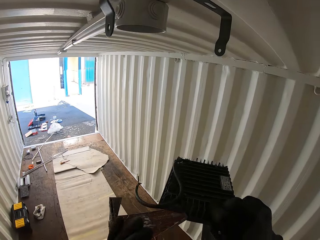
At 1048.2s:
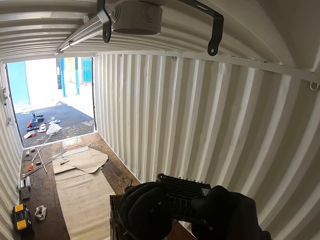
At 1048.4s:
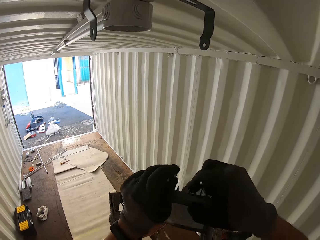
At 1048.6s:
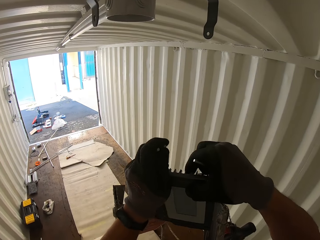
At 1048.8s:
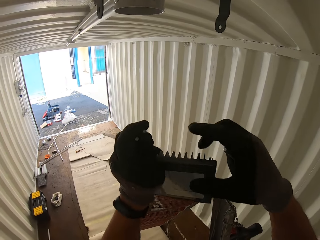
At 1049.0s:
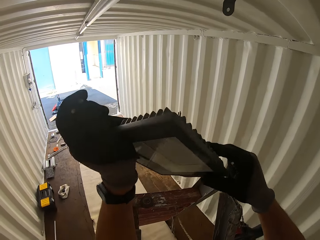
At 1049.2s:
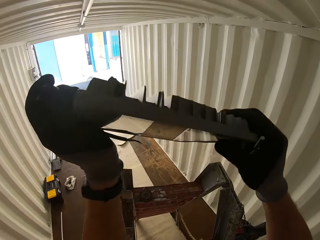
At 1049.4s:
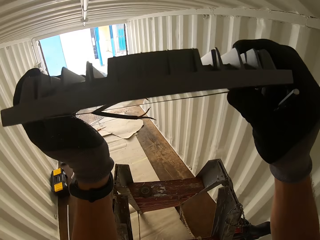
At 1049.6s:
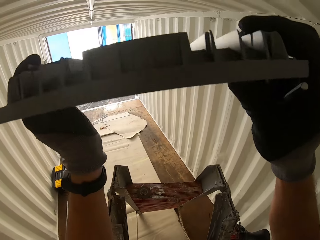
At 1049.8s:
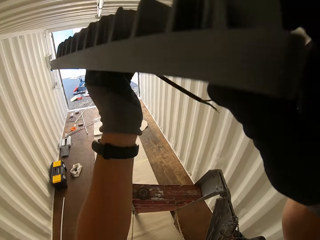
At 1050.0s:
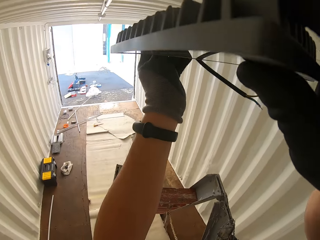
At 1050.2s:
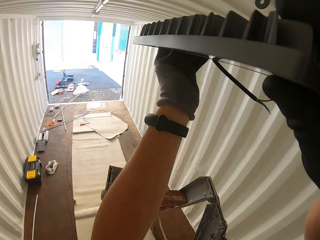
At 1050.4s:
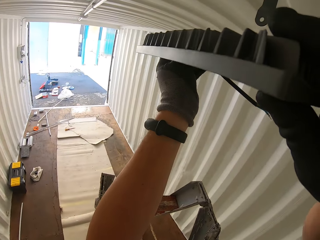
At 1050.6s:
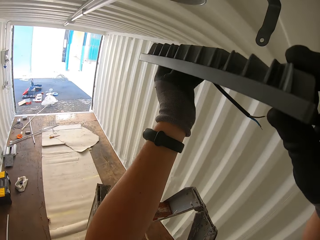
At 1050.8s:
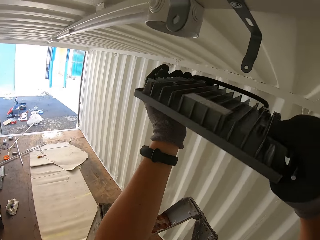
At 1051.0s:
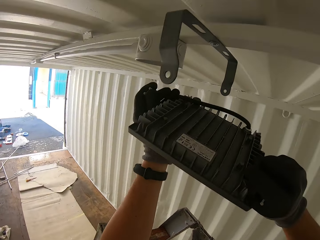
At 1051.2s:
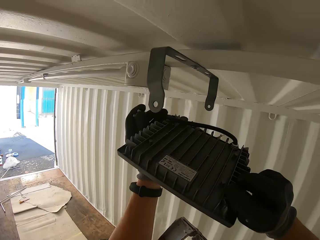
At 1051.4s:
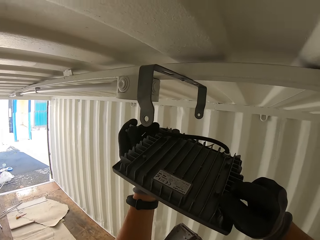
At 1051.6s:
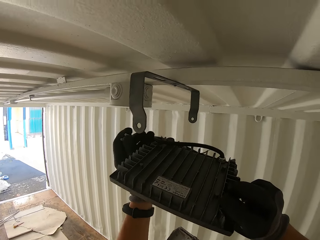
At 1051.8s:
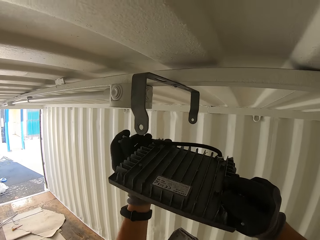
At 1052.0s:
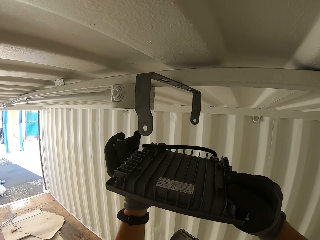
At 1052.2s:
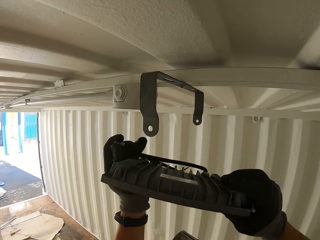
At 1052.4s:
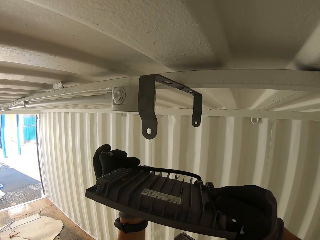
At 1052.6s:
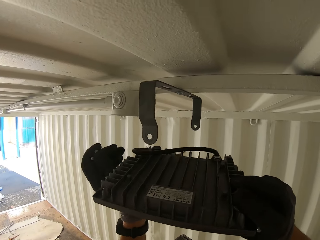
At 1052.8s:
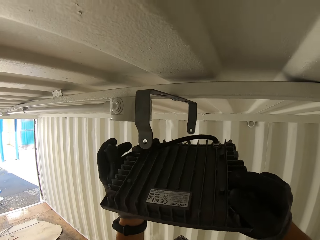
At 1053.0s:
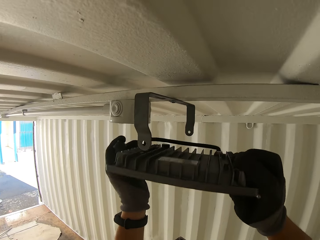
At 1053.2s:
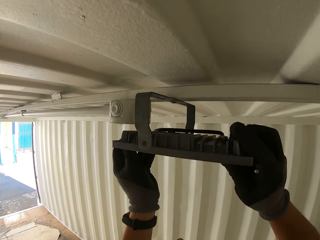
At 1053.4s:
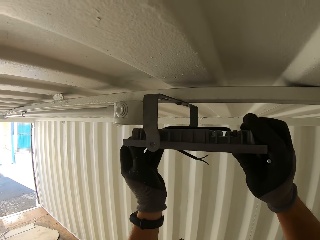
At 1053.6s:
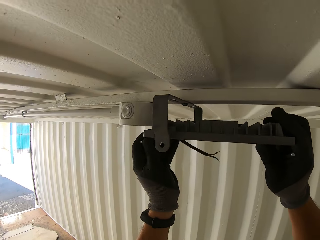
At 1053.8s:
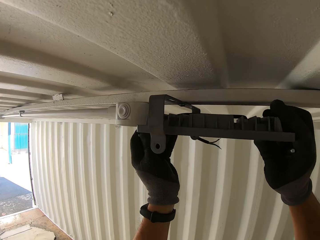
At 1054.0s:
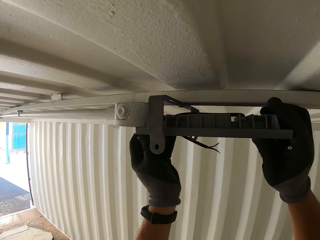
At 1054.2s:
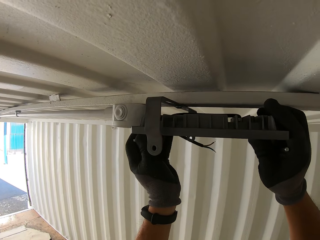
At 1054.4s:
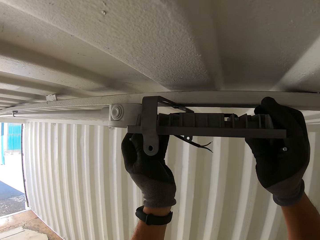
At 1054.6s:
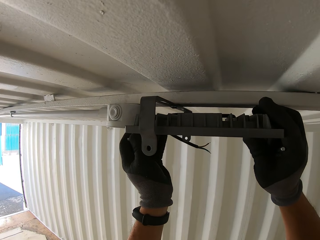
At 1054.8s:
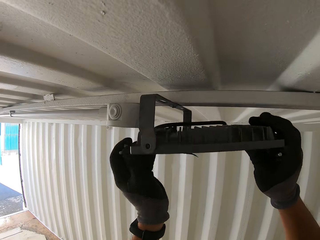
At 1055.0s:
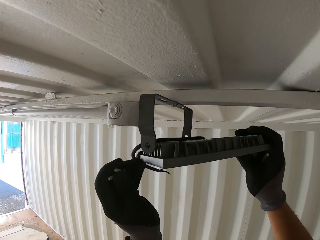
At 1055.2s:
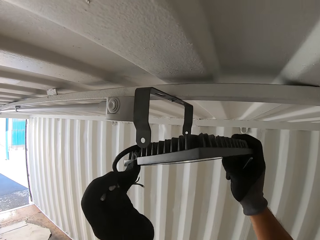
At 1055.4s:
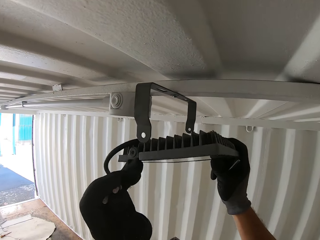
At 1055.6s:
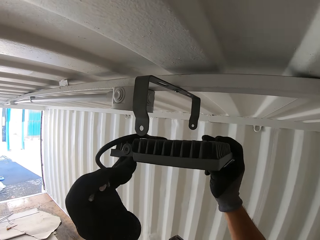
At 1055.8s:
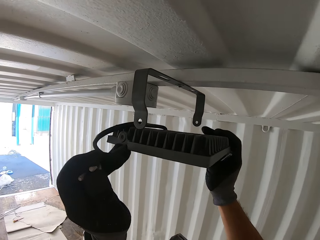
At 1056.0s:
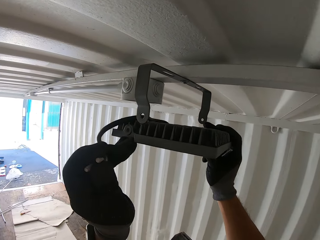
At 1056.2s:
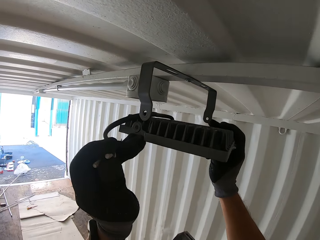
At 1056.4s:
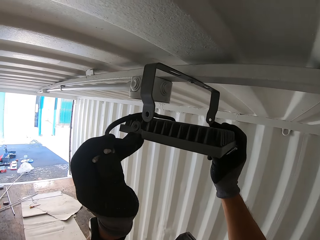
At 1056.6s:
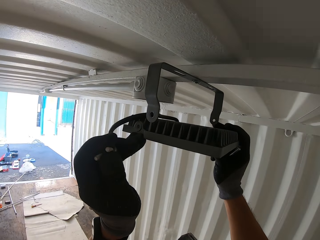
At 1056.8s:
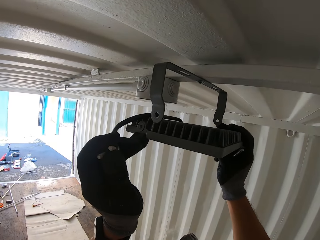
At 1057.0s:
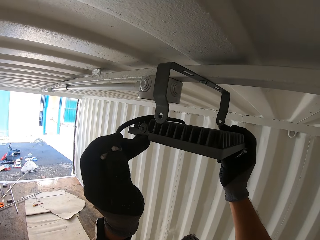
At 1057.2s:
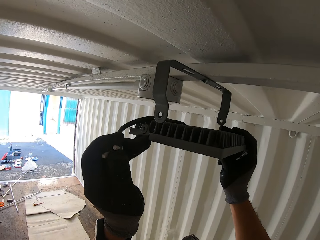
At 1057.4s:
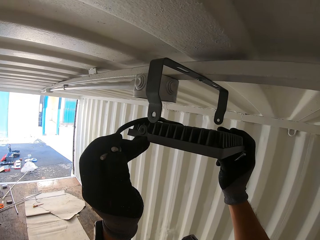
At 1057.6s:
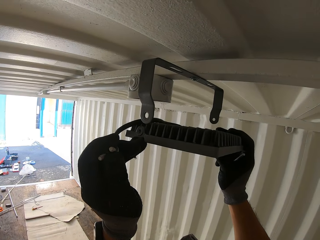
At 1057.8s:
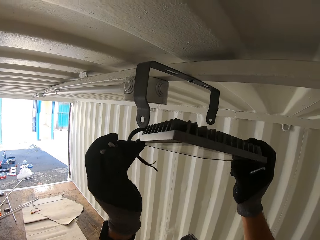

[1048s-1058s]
The camera wearer holds a panel light, an Allen key and screws. They hold the screws and the Allen key. They hold up the LED panel light to the holder. They check the light bulb. They fix the light bulb on the light holder. They check the light bulb.

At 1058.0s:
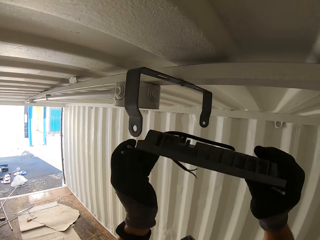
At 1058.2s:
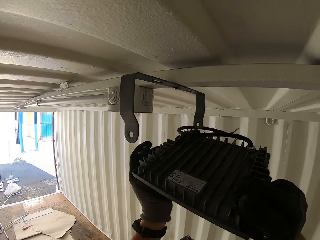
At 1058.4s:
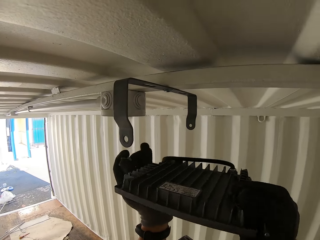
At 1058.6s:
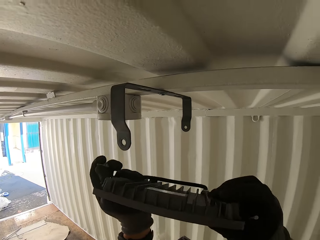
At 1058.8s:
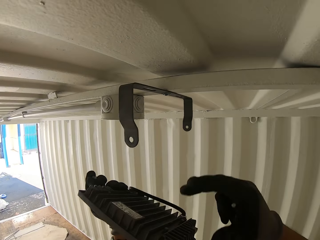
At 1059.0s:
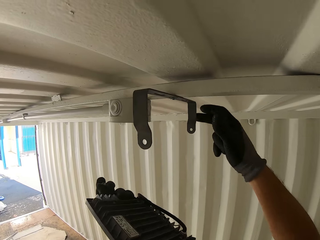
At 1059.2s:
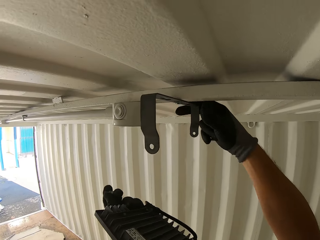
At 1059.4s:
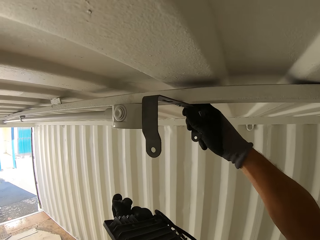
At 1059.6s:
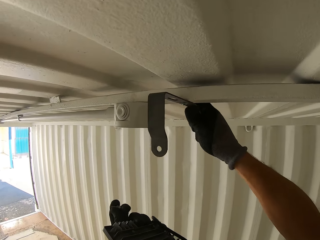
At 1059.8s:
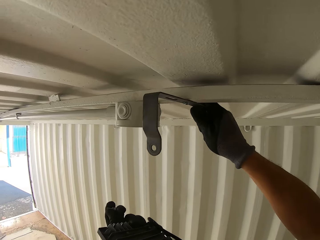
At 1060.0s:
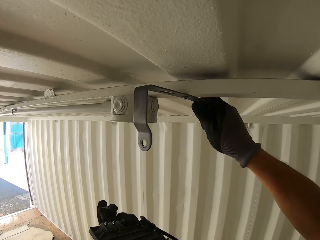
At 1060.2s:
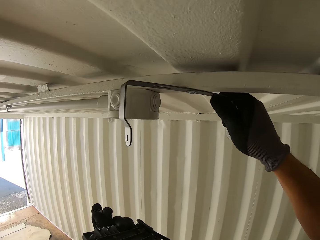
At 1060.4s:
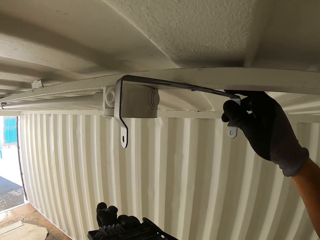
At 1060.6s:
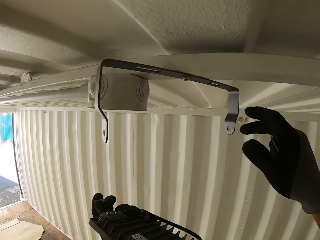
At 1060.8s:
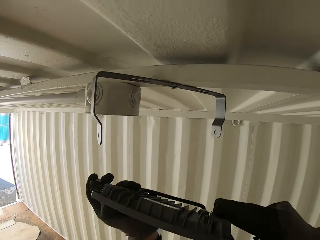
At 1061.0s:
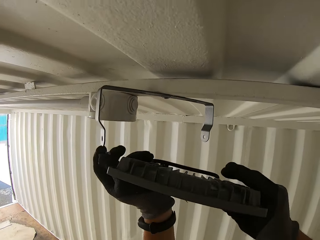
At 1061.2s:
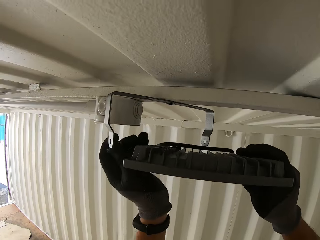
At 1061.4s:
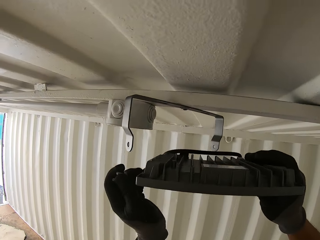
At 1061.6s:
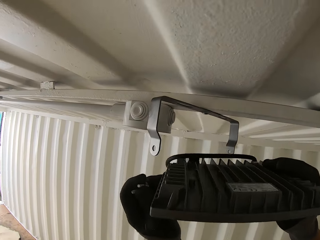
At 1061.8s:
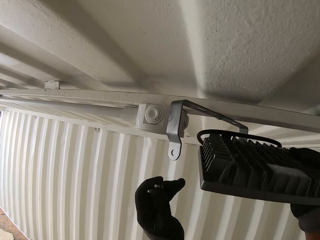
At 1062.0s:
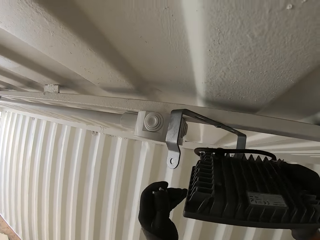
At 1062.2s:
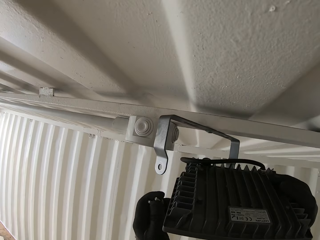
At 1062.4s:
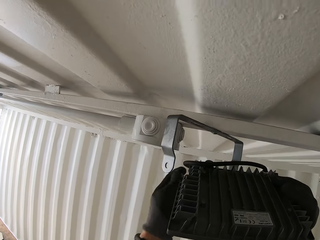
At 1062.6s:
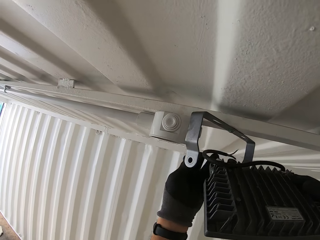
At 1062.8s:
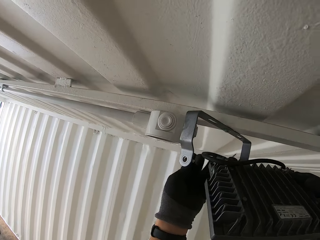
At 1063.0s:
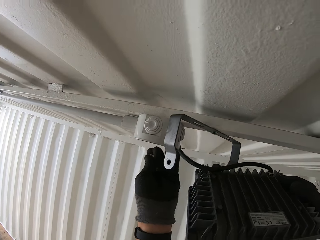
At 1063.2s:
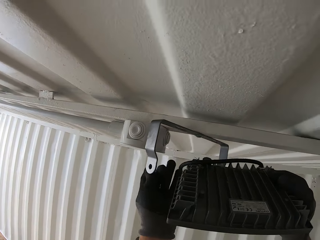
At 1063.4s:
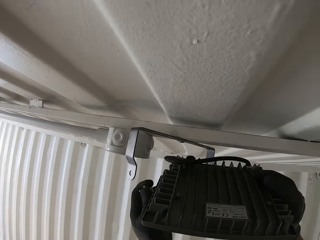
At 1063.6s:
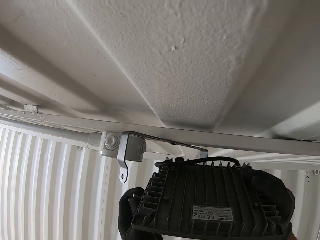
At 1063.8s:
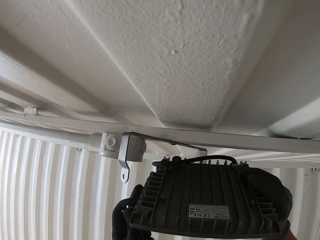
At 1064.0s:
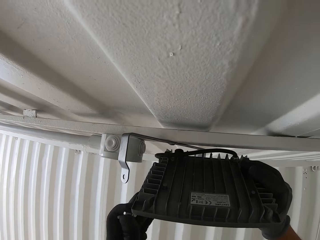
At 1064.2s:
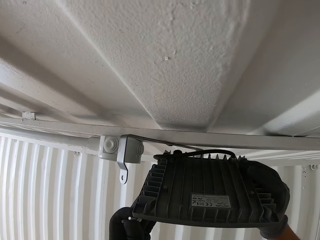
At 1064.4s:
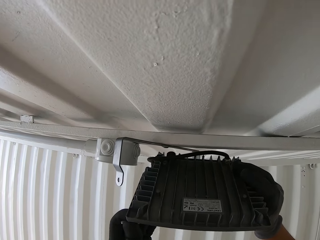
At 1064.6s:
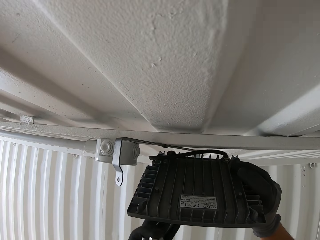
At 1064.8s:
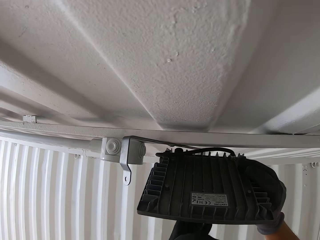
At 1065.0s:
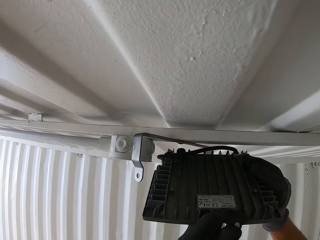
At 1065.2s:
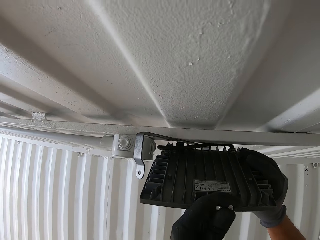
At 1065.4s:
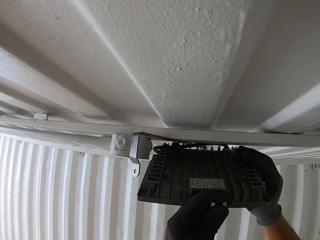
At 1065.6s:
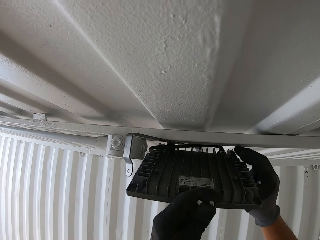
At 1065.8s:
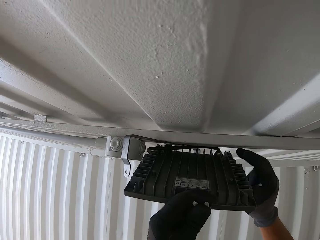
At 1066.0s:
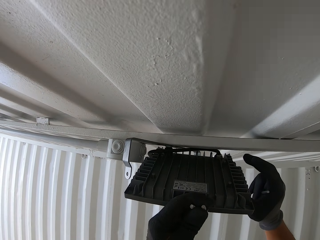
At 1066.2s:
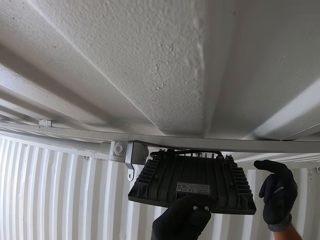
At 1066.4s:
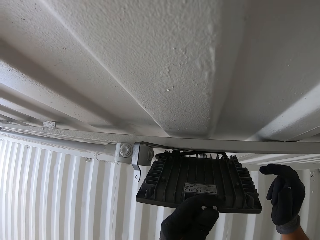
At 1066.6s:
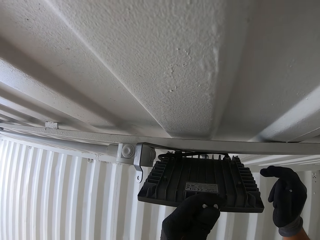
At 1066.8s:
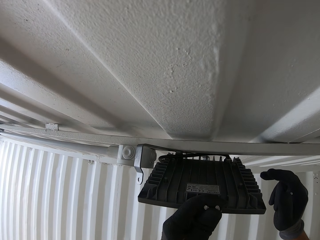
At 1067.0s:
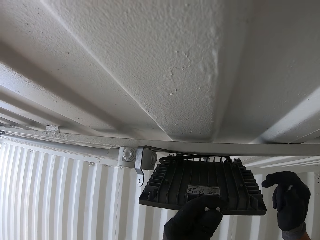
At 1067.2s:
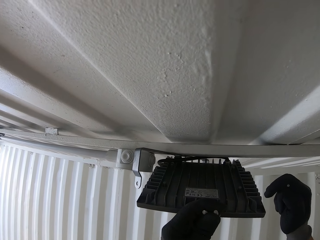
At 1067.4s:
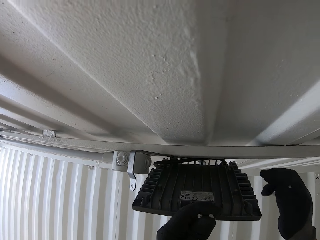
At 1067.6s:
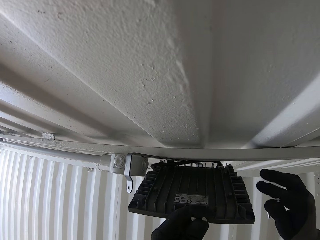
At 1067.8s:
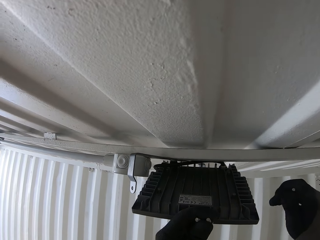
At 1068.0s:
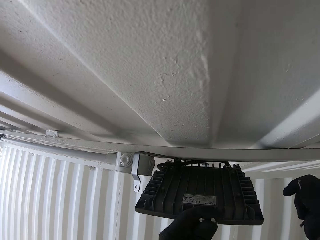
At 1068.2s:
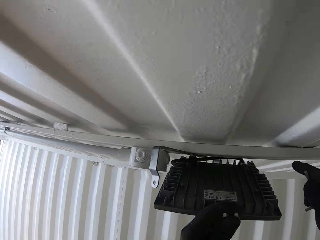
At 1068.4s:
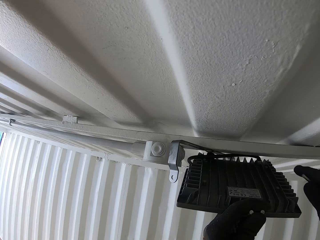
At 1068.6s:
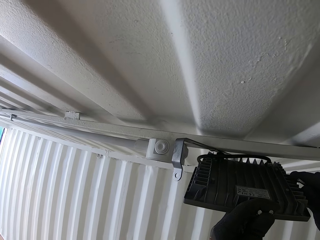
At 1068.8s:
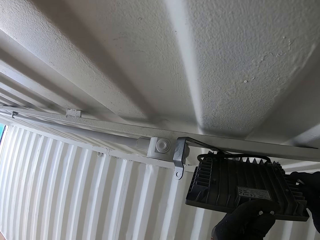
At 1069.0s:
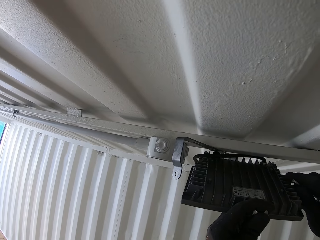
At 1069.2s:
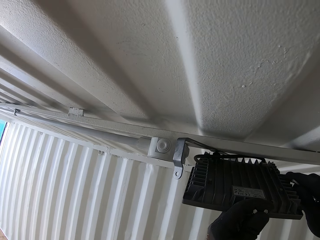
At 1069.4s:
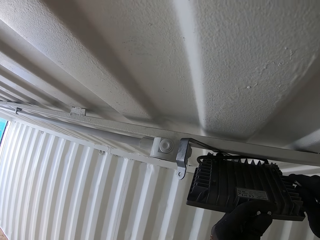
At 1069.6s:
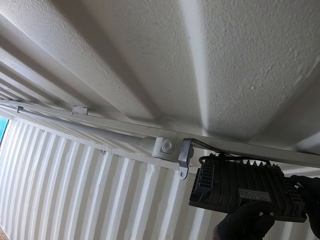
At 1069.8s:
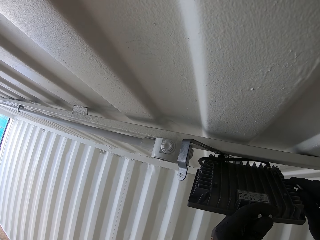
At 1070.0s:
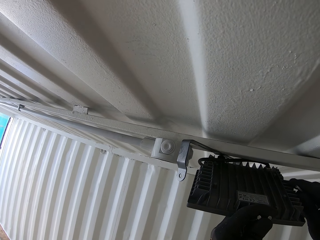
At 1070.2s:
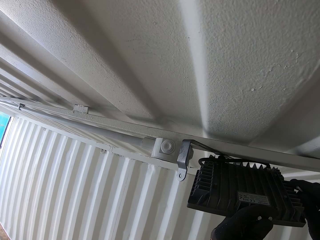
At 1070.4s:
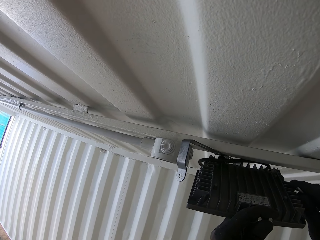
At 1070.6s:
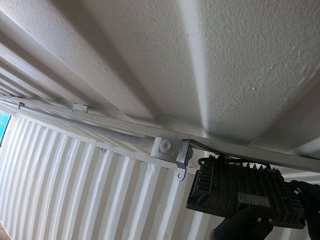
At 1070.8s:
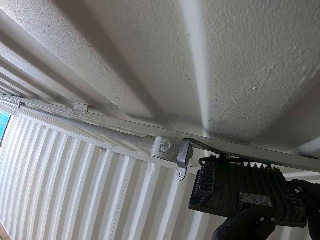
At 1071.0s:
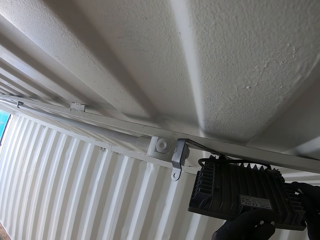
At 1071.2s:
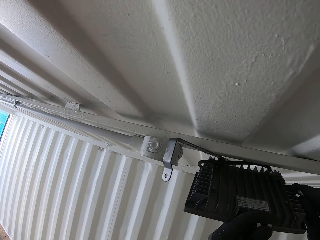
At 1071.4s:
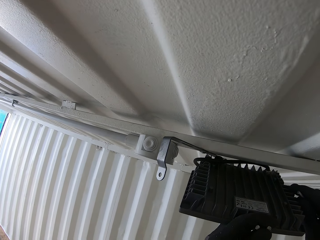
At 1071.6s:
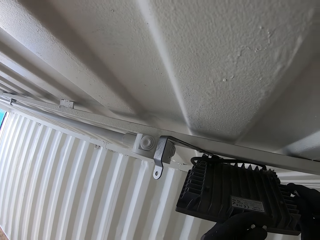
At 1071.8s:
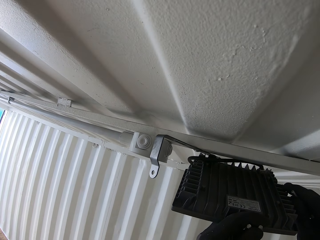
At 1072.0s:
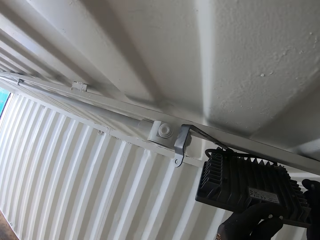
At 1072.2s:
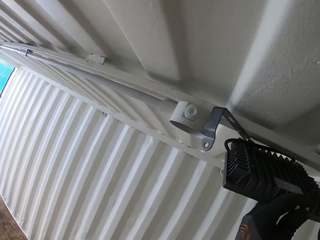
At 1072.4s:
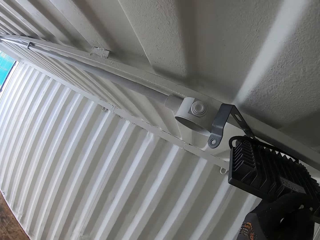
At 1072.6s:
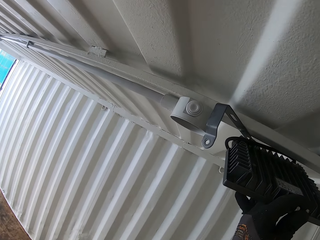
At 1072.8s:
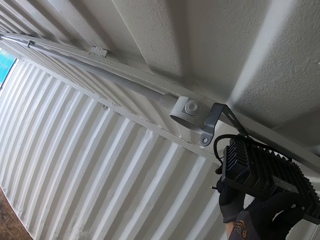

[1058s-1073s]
The camera wearer holds screws, an Allen key and a panel light. They adjust the light holder. They hold up the LED panel light to the holder. They hold the screws and the Allen key. They check the light bulb.
